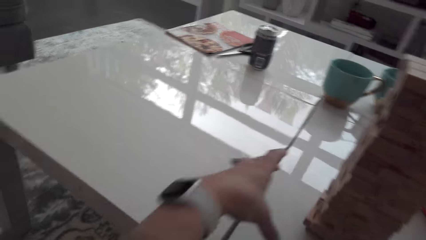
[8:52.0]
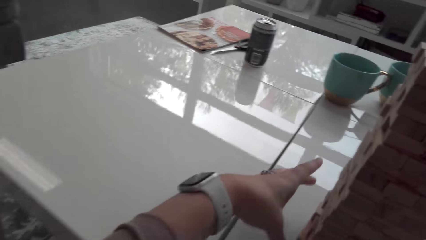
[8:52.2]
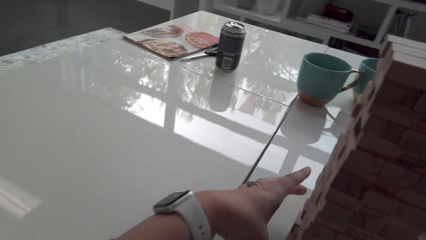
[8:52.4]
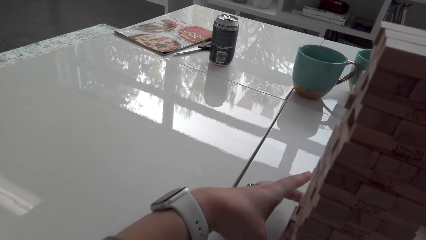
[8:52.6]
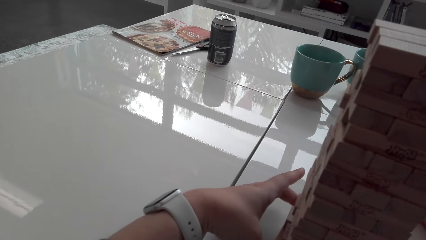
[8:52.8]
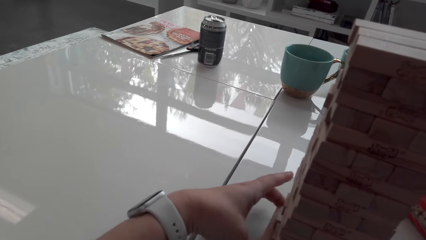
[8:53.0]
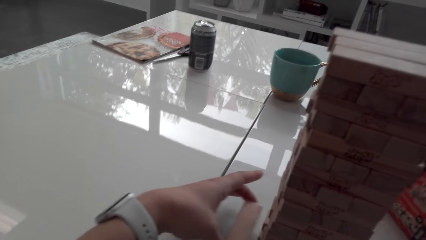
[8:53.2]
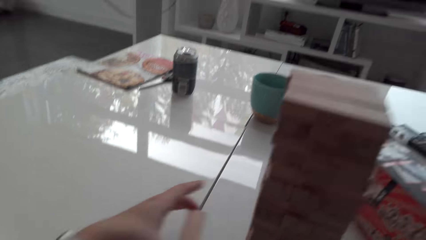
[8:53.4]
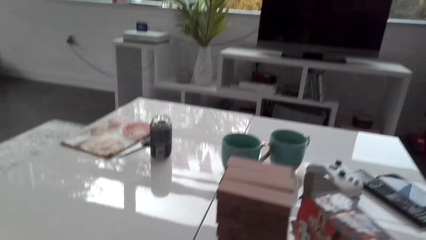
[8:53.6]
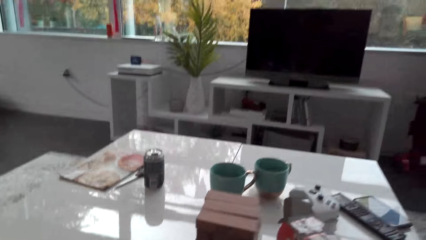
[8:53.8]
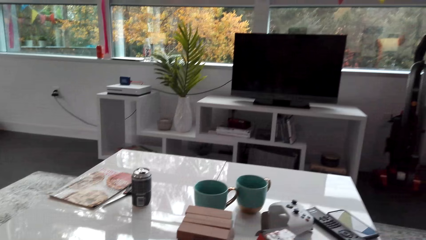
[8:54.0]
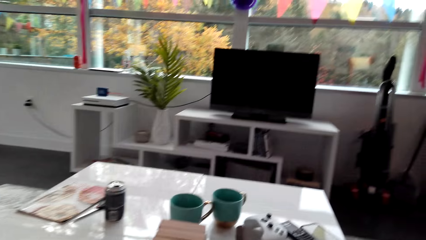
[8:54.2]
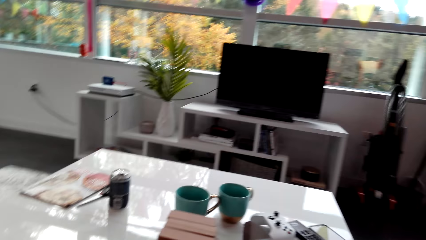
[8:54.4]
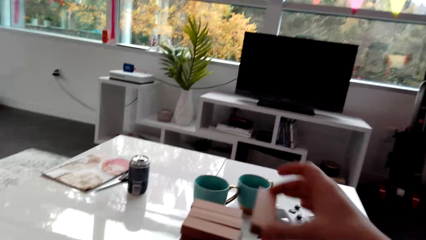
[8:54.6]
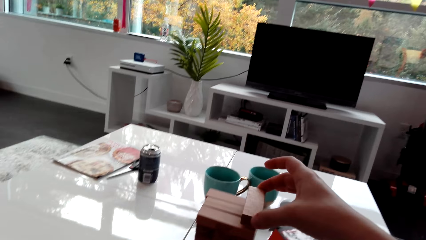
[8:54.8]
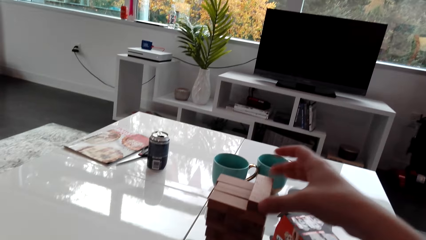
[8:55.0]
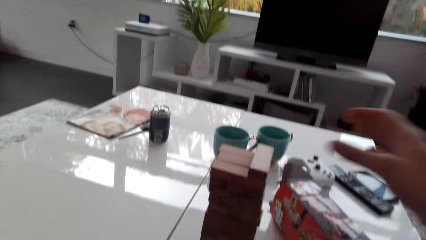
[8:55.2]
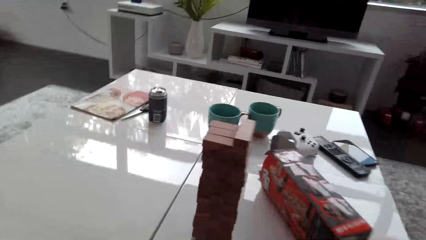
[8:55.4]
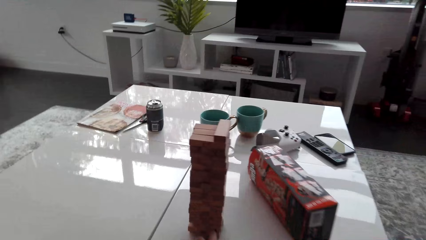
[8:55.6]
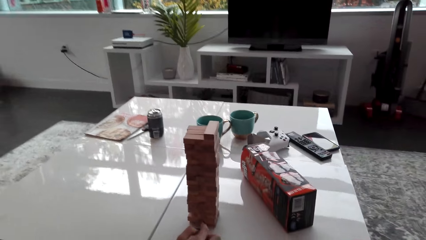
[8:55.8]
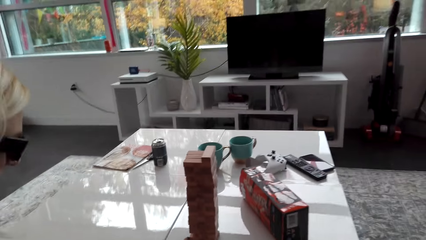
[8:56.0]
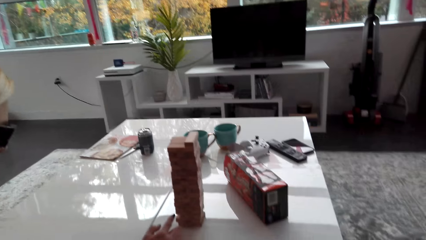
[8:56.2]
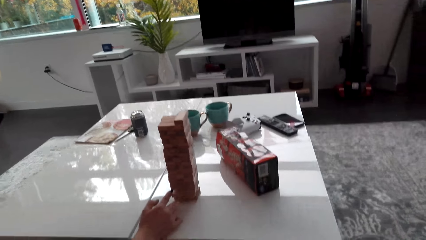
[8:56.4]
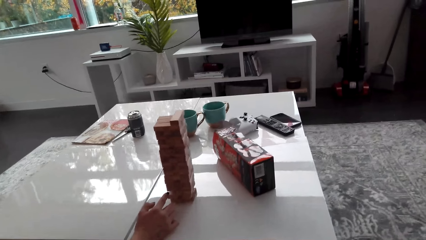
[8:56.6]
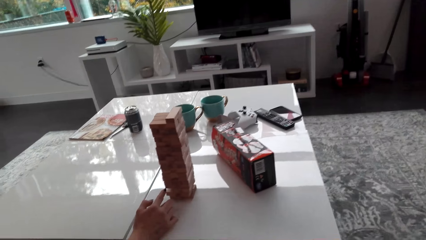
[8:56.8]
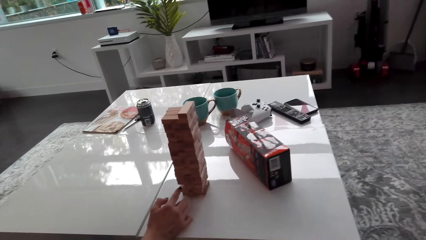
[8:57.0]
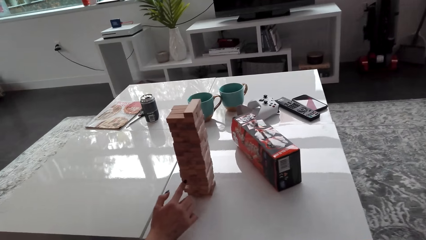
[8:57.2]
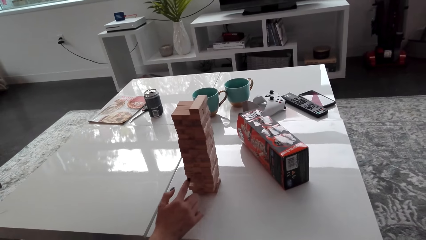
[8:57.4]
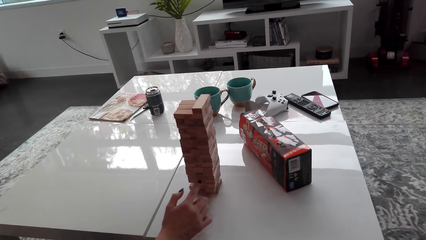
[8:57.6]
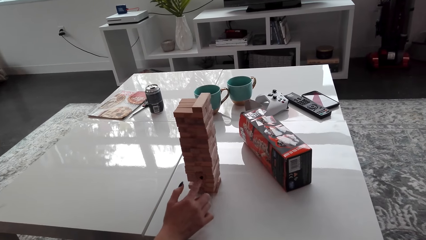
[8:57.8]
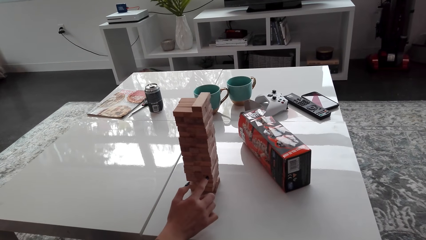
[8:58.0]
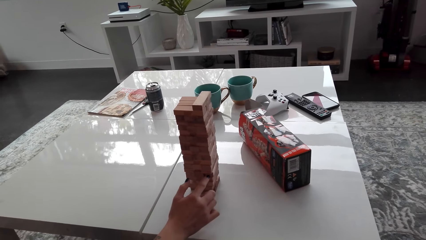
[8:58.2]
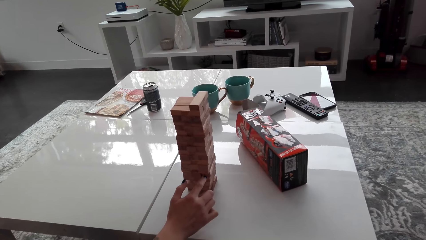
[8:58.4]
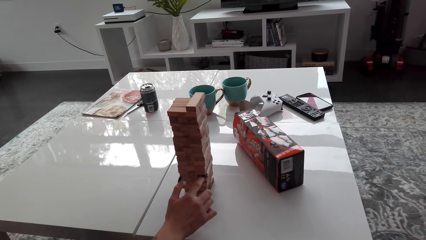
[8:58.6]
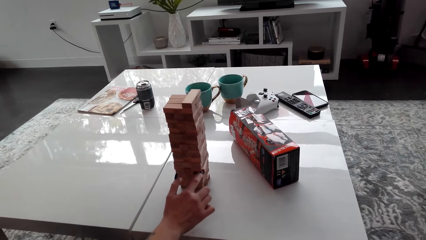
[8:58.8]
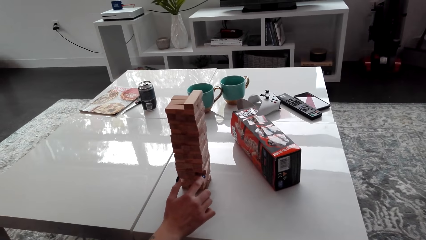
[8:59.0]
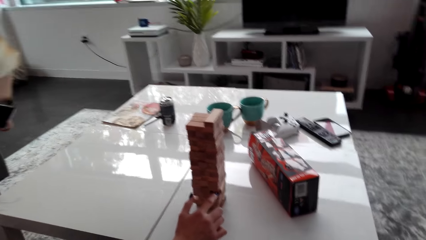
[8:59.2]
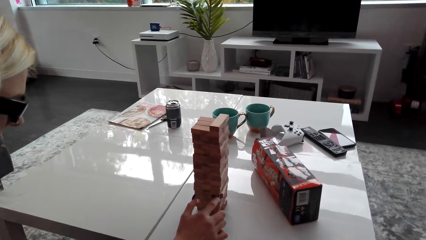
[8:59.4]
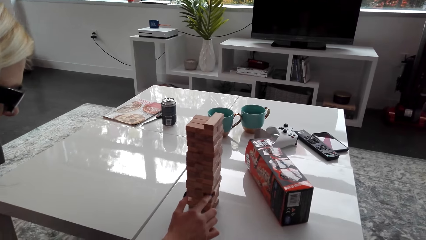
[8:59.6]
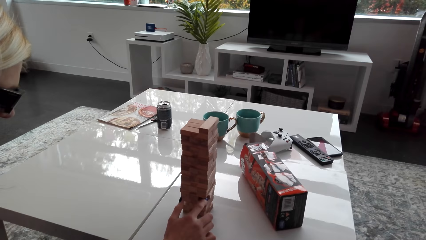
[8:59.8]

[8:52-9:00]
The camera wearer picks a block or wood brick from a tower and places the wood brick on the topmost level. A lady taps the blocks on the tower.

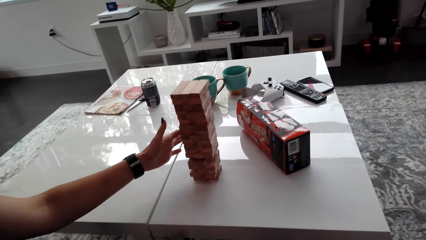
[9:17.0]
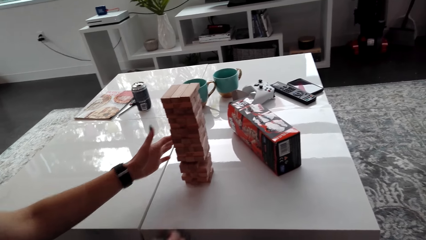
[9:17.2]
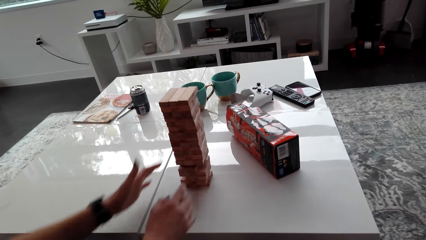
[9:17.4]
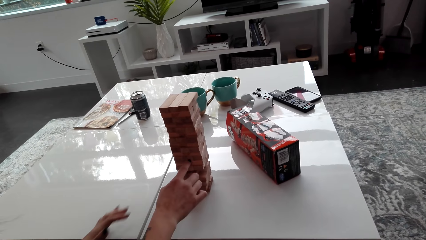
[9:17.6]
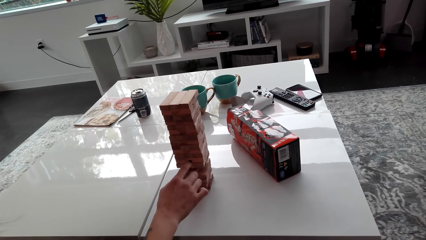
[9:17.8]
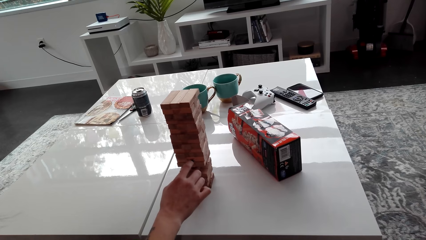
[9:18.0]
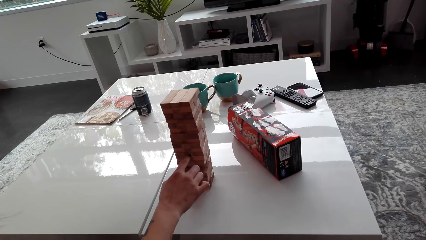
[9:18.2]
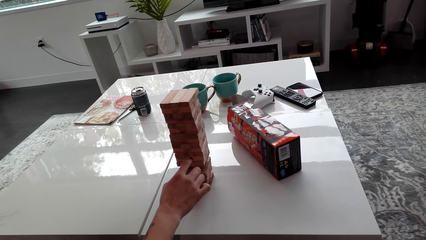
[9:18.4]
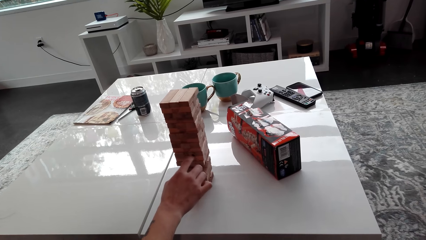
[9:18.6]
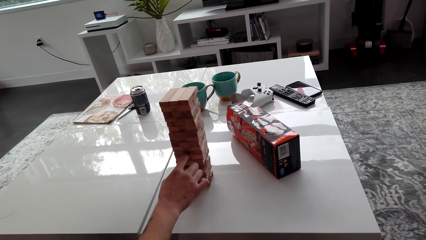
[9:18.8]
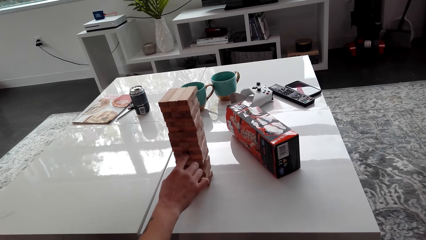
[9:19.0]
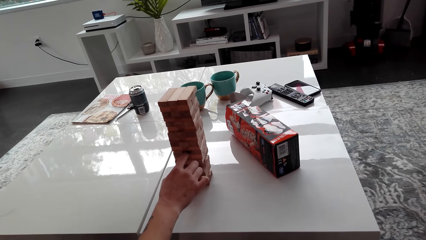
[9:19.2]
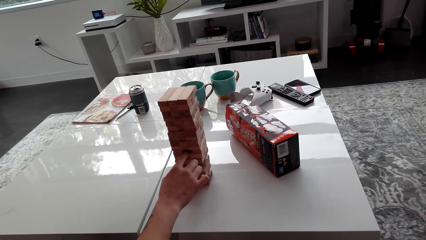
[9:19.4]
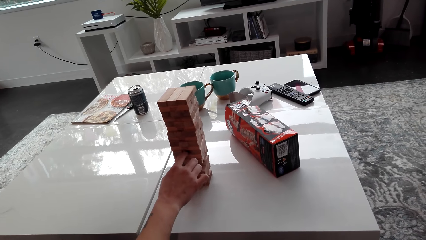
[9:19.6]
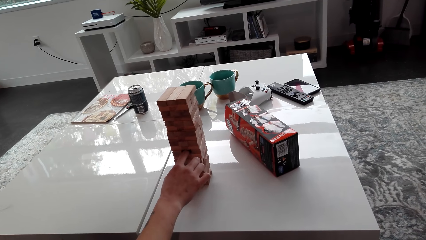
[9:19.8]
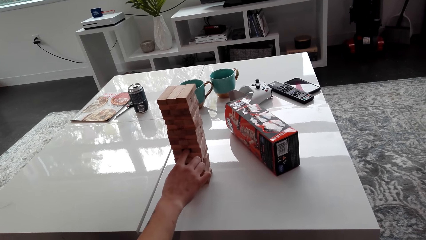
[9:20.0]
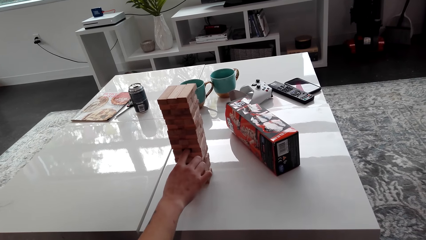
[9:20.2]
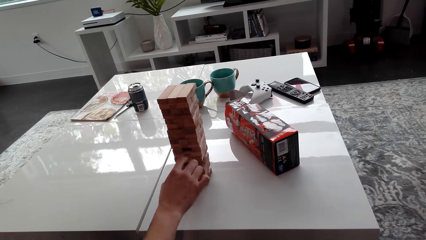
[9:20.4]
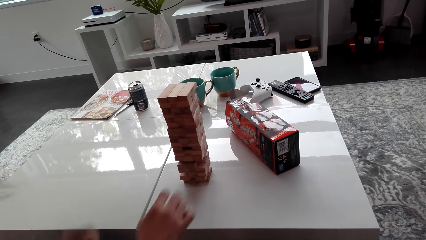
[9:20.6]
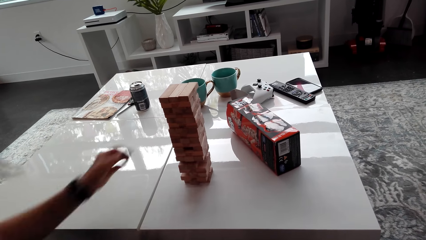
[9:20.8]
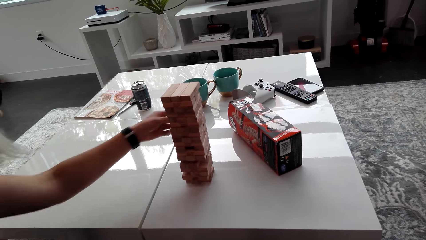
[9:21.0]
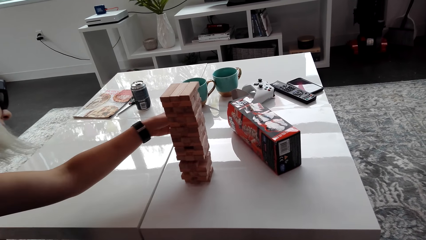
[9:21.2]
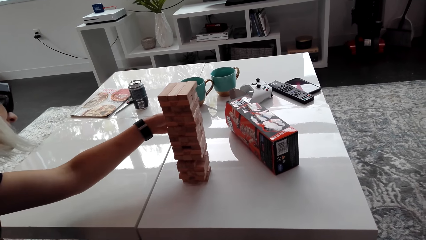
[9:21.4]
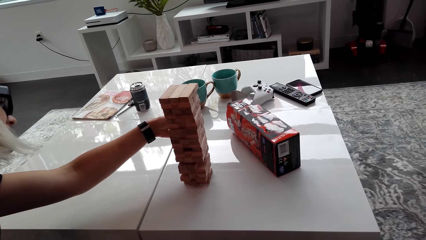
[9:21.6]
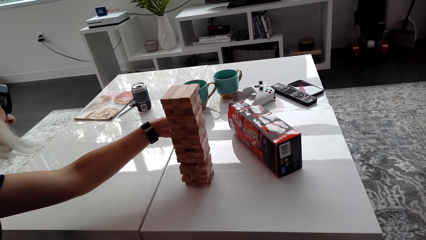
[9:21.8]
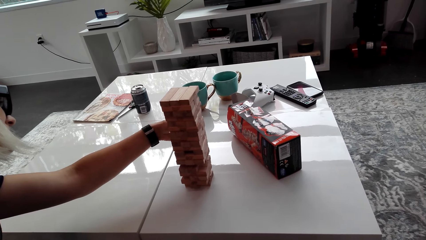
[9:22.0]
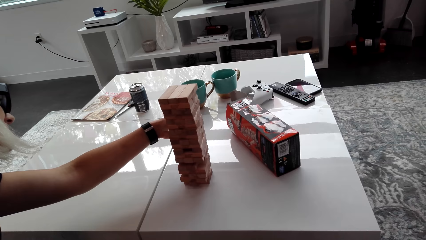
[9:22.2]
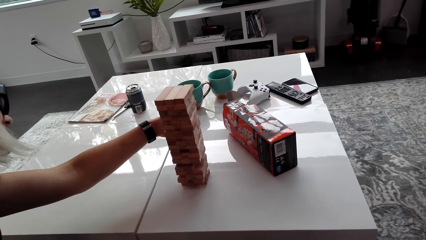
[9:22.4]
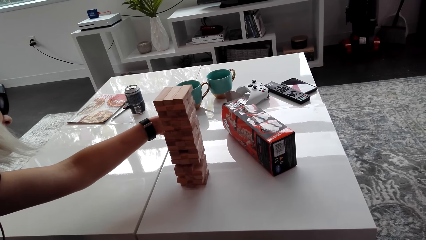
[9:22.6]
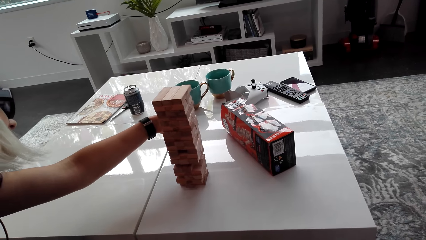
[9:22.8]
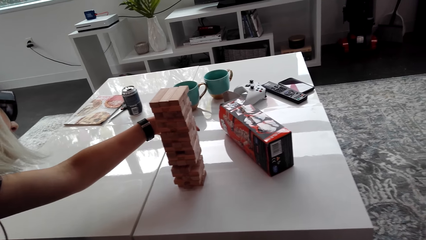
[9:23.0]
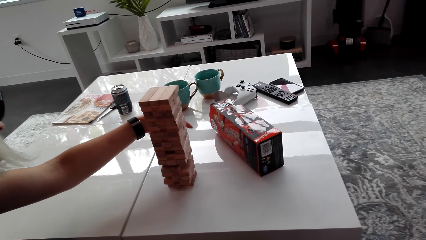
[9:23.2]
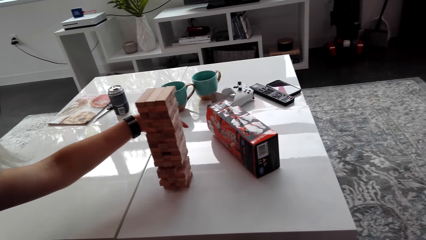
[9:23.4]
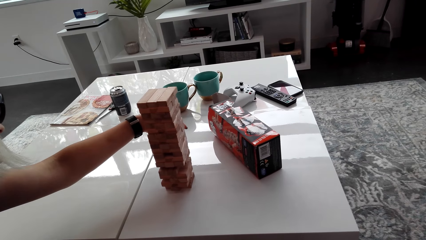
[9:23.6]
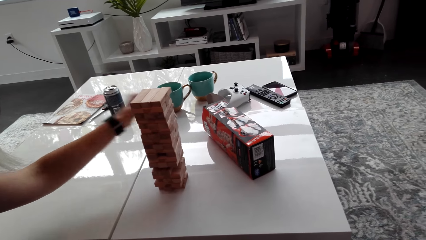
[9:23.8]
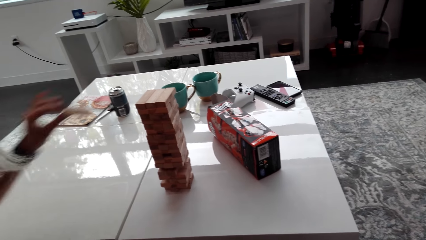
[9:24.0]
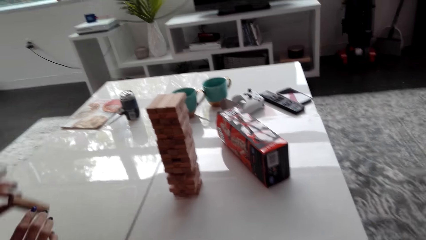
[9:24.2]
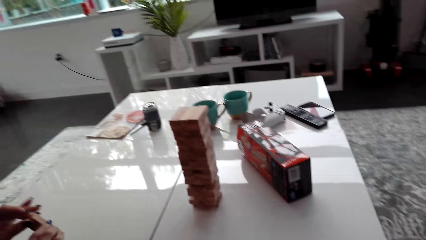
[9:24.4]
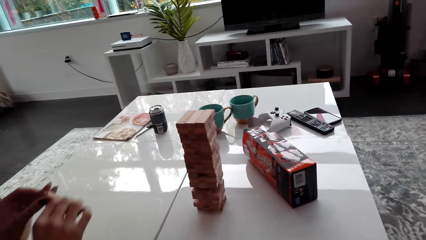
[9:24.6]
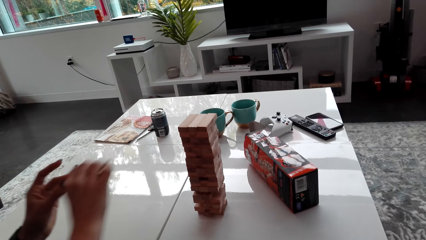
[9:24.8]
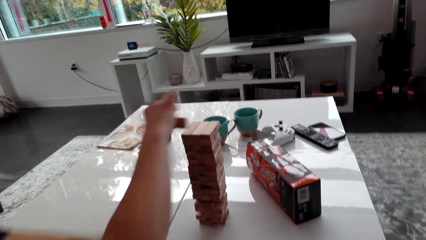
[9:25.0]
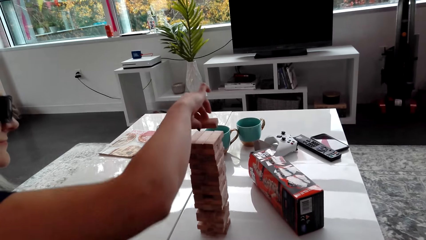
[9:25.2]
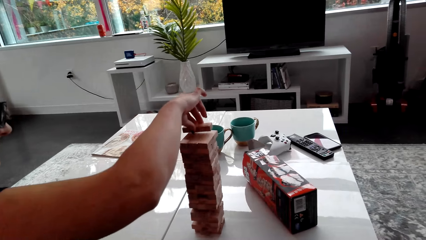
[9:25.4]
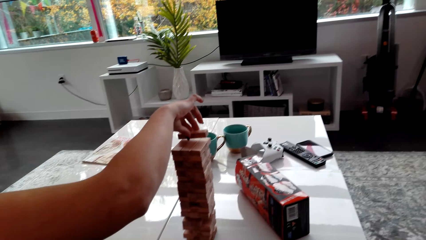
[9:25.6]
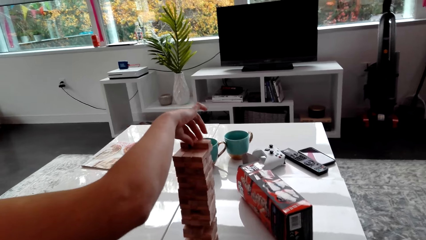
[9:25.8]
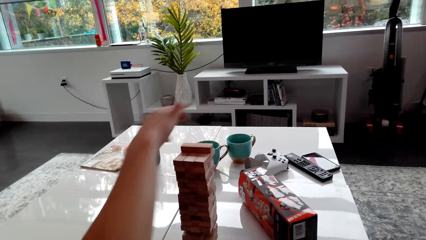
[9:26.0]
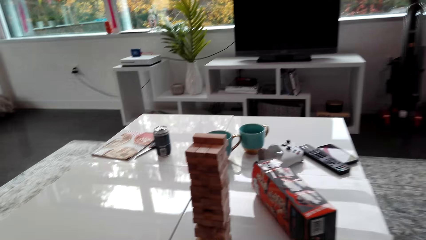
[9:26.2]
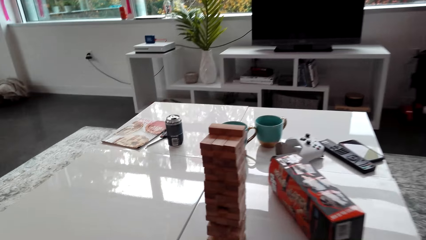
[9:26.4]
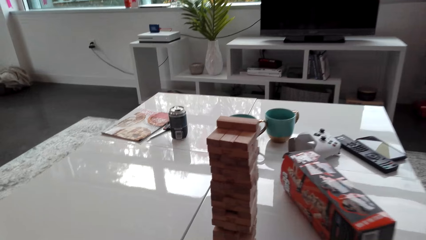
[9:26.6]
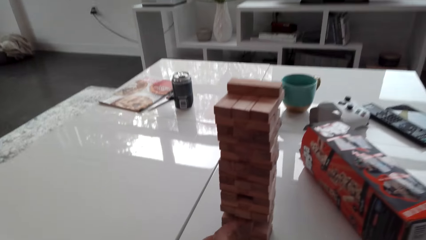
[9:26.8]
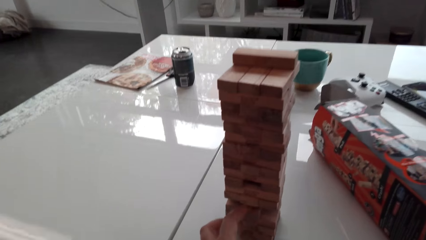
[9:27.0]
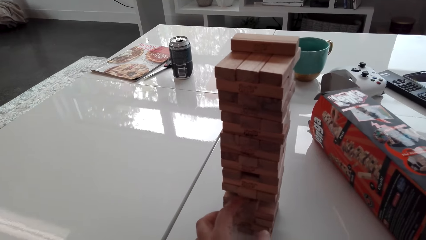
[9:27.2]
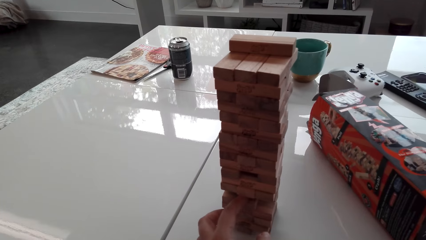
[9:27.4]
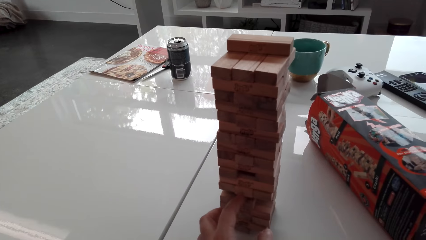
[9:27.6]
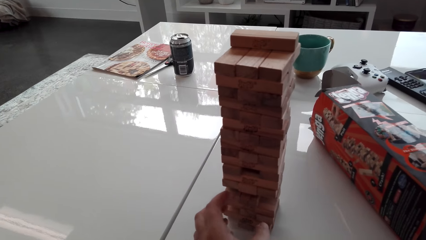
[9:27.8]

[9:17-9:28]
A lady picks a block or wood brick from the tower. The lady places the wood brick on the topmost level.
